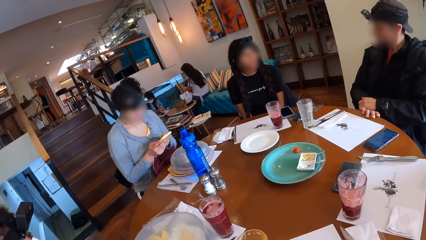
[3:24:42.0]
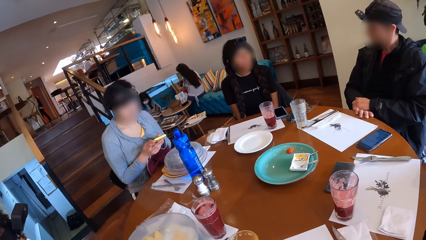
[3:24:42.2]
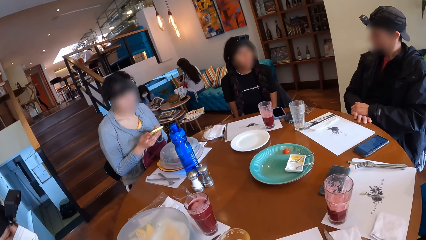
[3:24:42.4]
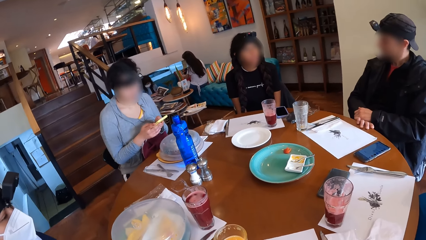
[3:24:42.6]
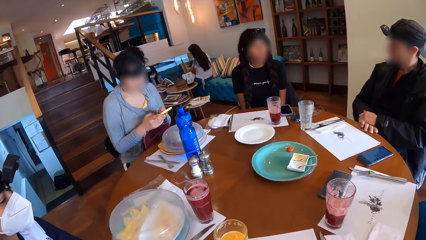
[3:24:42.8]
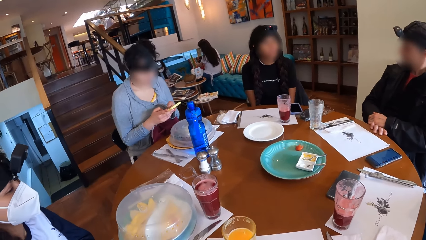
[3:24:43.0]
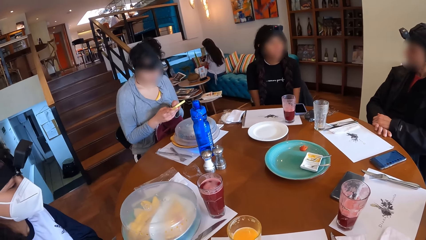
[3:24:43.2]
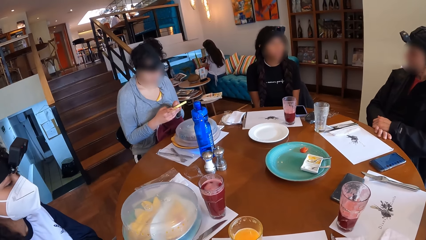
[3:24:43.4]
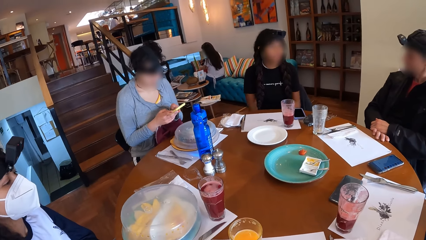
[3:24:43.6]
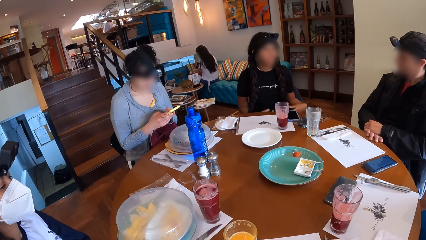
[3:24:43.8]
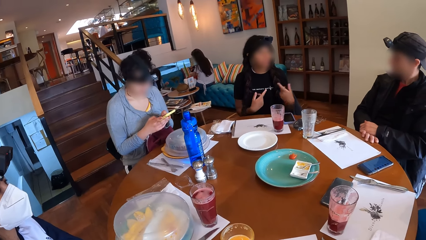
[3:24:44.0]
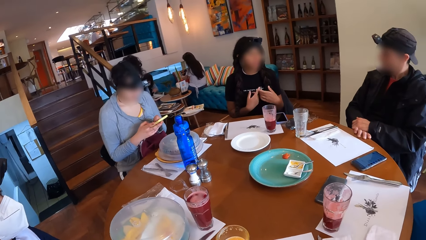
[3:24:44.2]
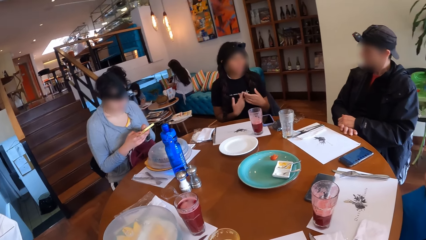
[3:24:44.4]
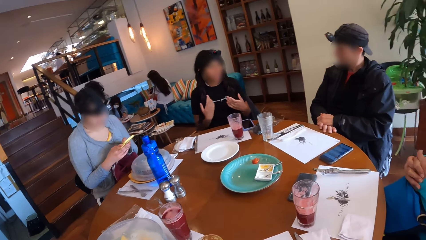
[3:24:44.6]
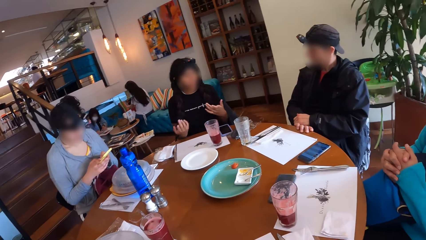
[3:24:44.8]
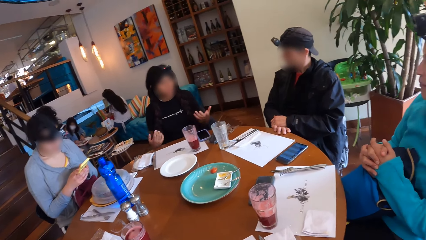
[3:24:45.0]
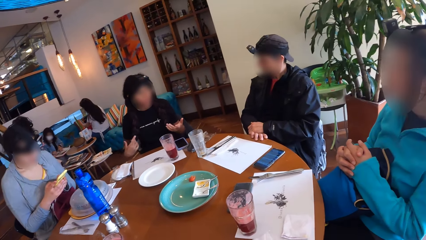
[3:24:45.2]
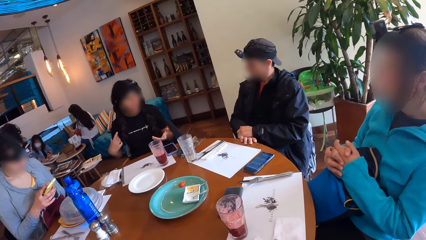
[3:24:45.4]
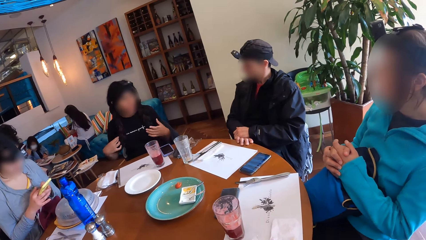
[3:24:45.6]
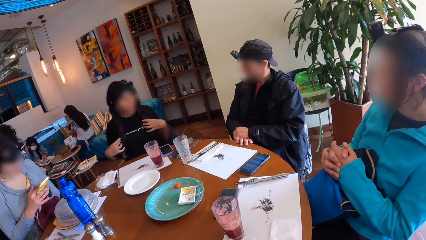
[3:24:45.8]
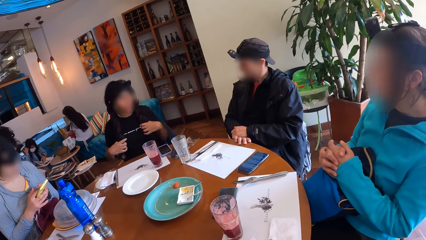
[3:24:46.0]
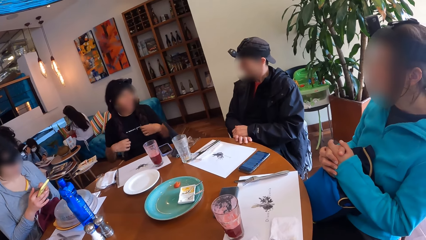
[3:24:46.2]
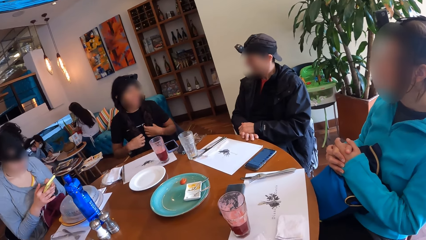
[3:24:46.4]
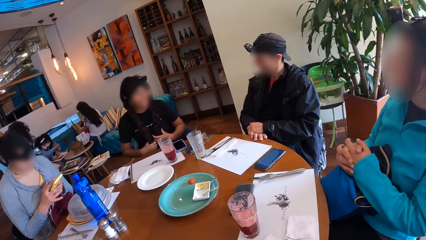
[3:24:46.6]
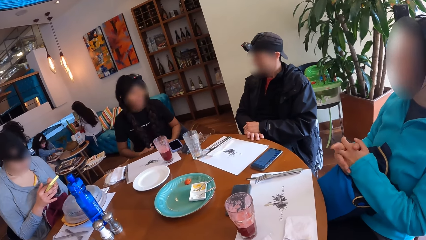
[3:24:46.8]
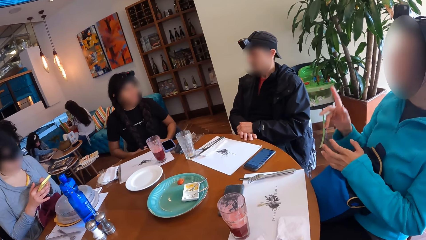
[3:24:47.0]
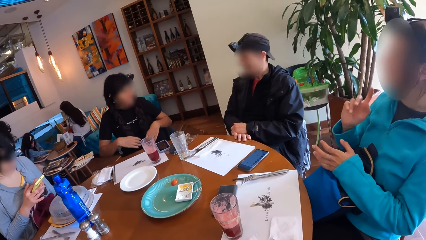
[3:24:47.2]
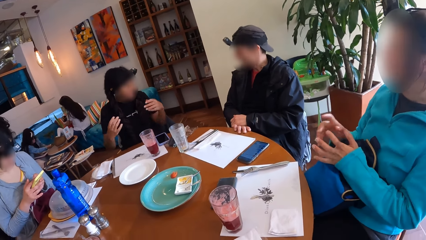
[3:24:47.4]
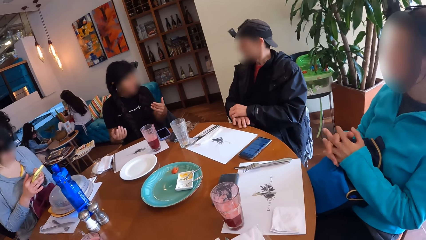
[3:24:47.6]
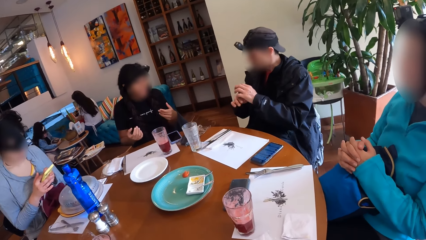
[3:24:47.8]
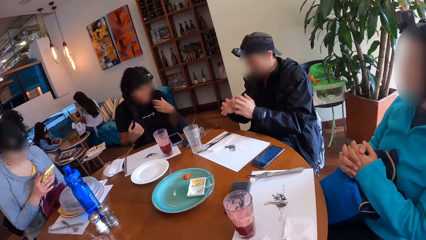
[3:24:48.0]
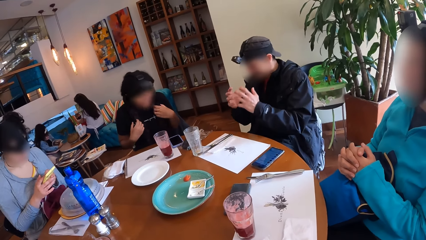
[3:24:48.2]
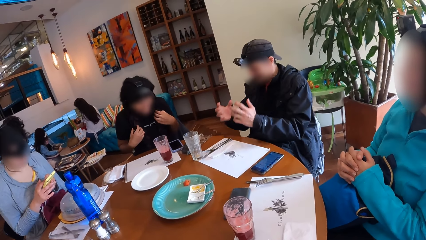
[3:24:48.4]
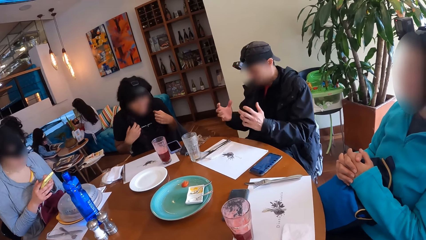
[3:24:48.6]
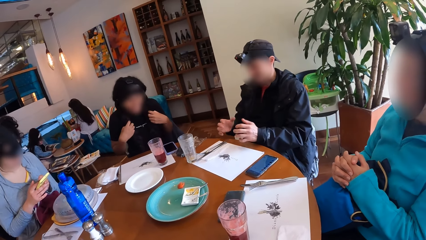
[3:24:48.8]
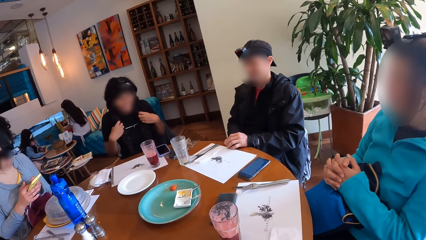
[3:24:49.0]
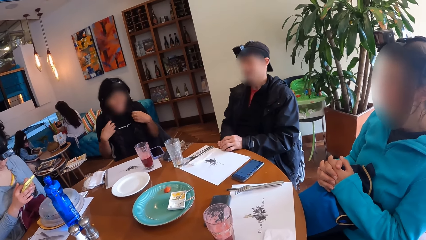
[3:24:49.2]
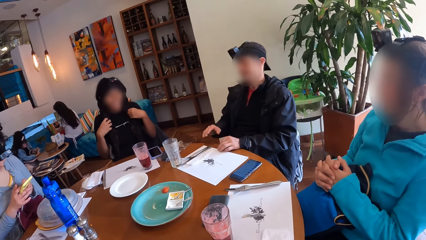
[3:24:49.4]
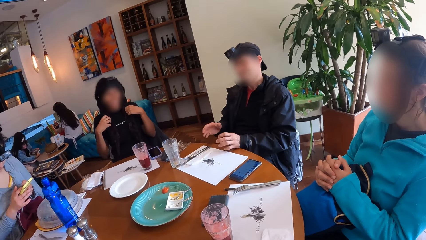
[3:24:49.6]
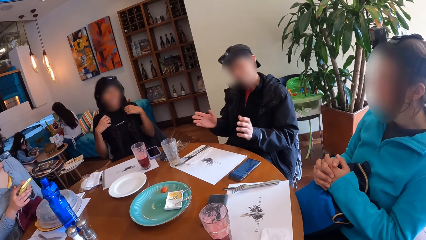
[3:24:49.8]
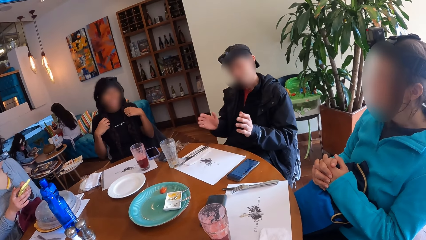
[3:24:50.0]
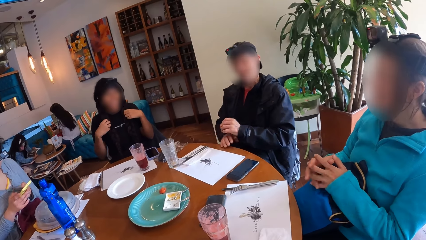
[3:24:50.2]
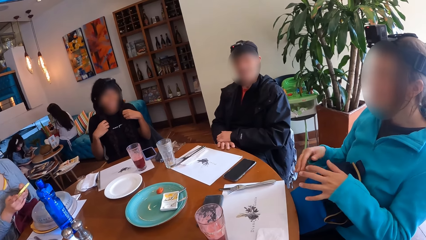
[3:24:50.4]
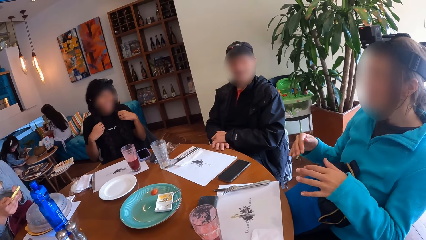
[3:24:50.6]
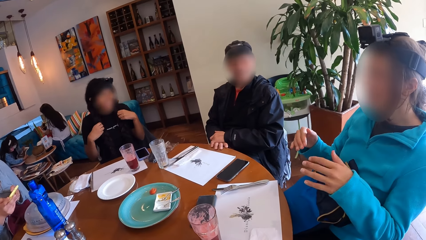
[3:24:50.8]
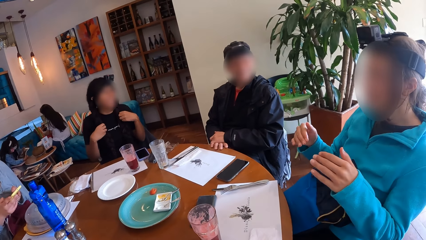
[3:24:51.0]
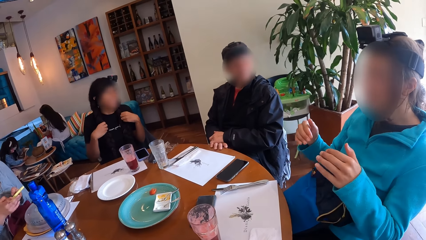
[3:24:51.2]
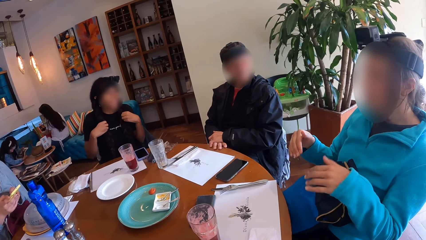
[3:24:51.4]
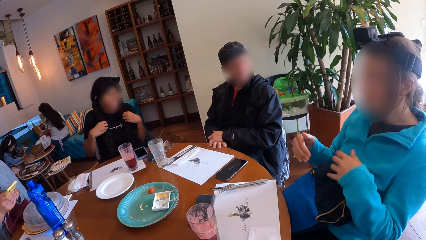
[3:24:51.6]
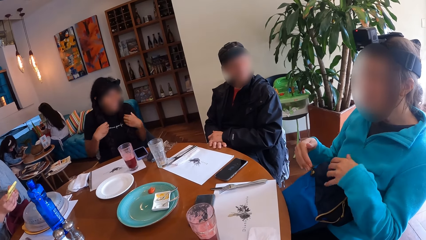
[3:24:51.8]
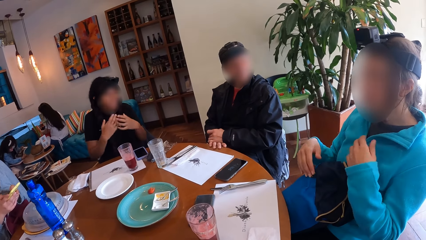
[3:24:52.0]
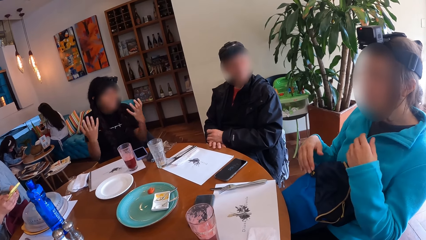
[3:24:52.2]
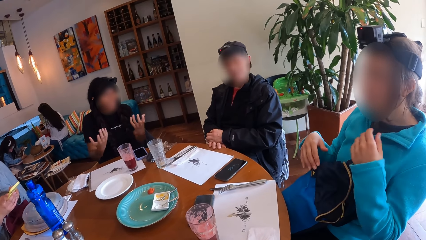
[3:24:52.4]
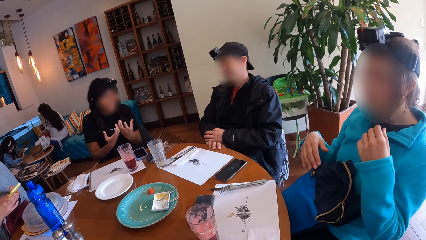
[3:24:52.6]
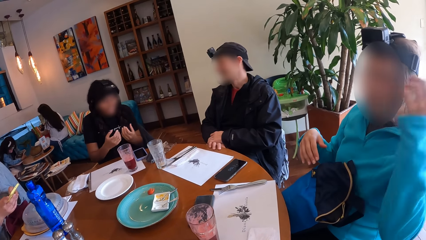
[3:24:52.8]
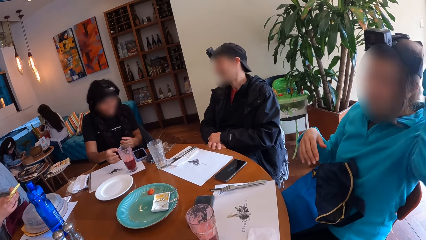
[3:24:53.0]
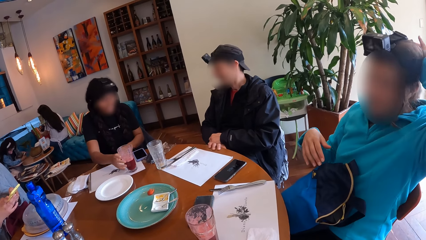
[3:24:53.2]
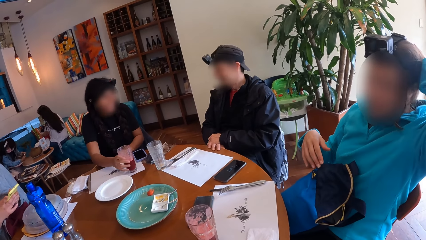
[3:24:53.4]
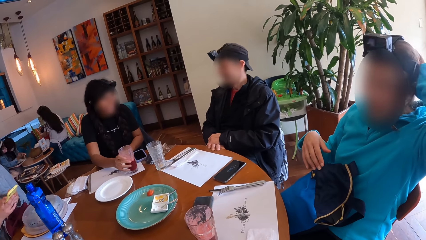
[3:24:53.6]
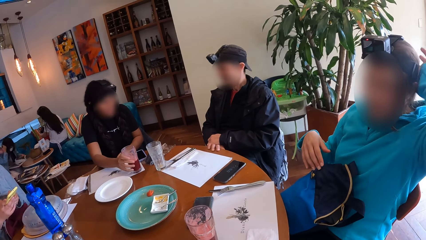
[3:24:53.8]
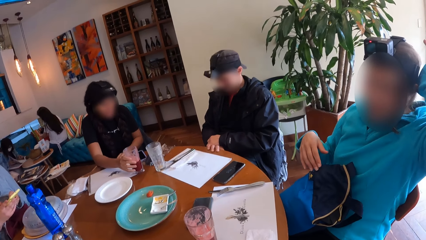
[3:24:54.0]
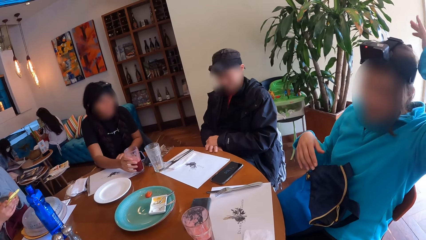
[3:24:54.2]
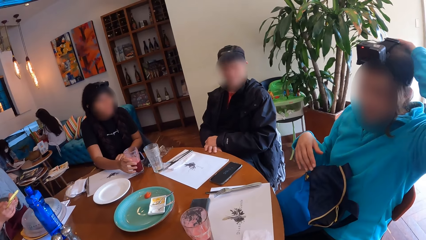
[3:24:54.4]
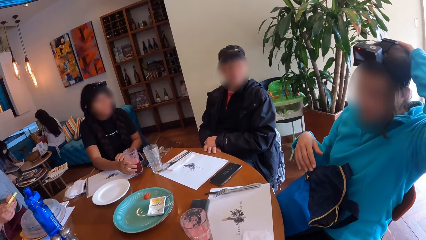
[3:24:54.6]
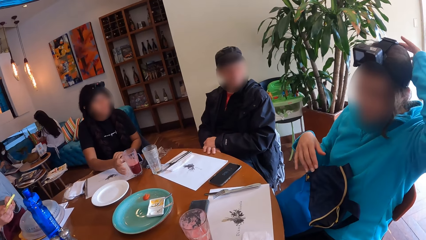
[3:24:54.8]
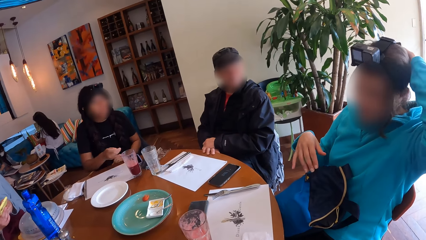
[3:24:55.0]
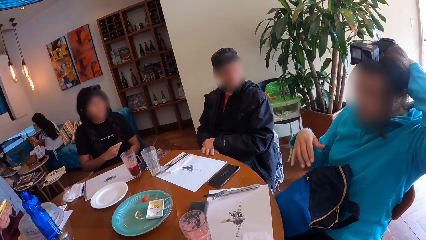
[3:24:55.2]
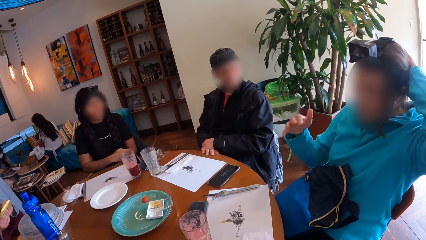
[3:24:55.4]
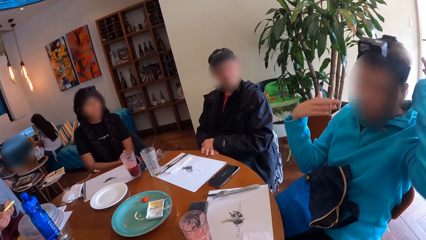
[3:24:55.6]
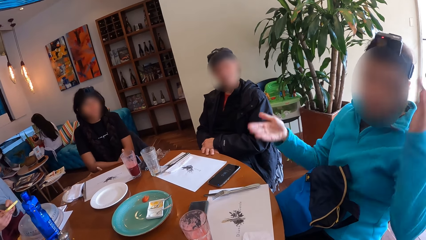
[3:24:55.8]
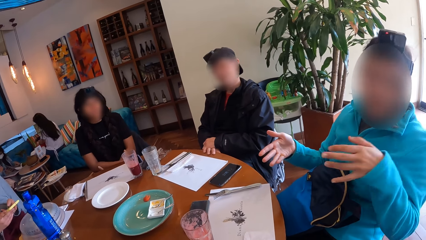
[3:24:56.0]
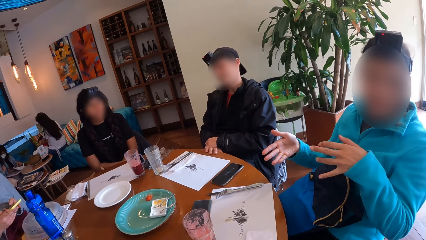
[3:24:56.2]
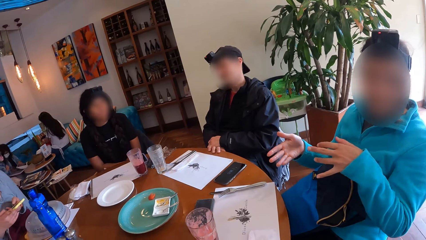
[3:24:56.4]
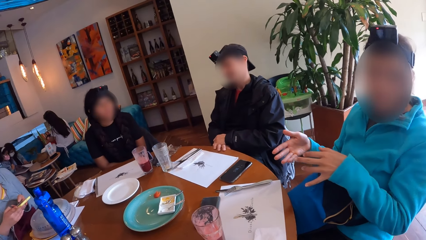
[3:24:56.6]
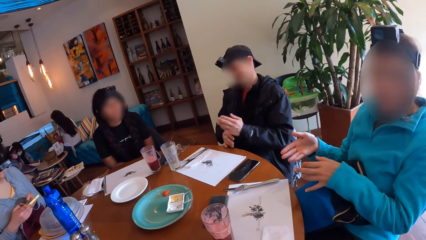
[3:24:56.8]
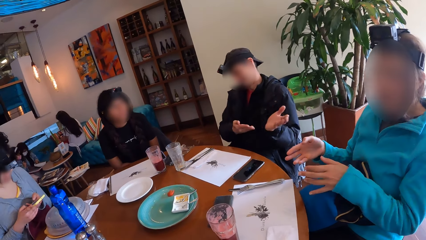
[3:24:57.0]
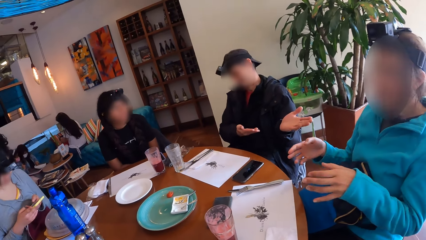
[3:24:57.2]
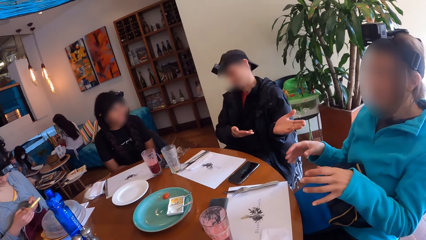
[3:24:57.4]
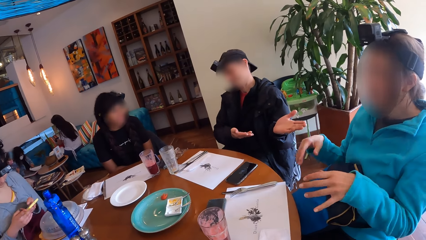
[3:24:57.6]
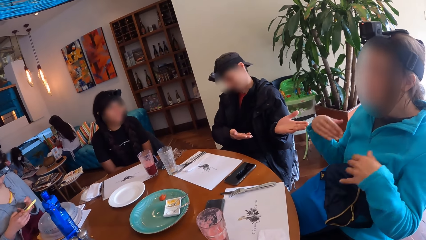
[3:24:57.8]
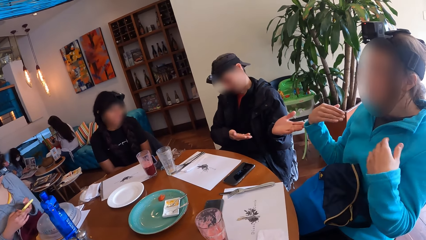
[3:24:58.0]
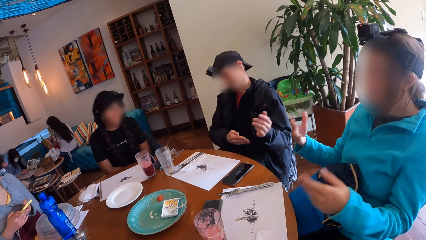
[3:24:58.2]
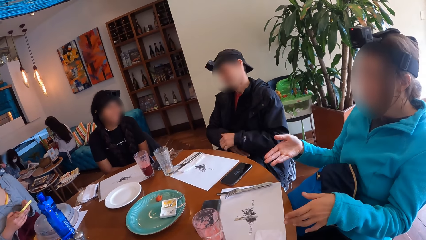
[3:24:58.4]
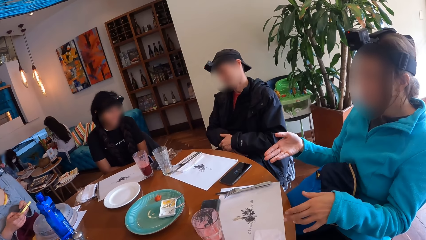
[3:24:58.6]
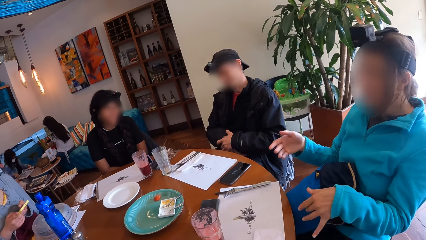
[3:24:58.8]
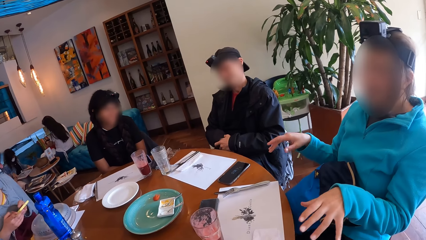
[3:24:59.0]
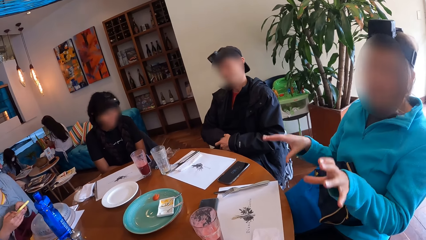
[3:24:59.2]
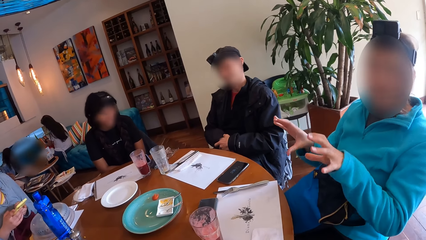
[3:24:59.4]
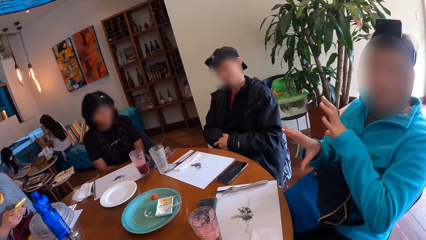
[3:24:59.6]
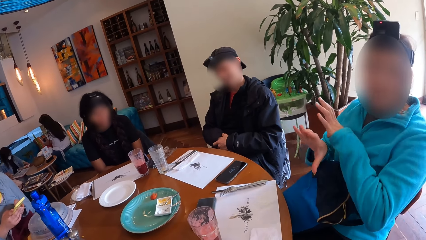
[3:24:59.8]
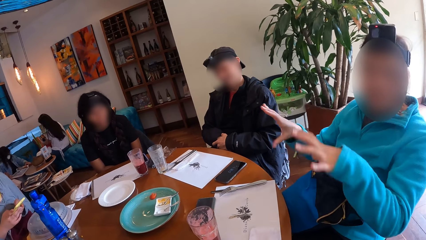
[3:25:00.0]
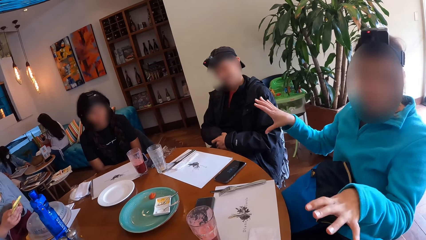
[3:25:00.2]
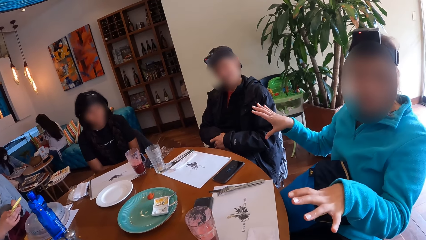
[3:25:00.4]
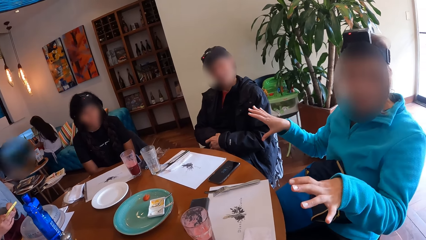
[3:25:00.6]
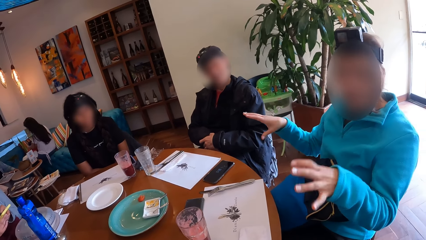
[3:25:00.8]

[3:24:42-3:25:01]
The camera wearer looks around. A woman interacts with a group of people. A person moves hands. Another person moves the hand. The woman adjusts the cup on the table with her right hand. Another woman interacts with the camera wearer. The first person moves hands. The other person moves the hand.
